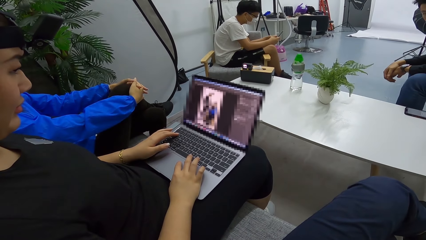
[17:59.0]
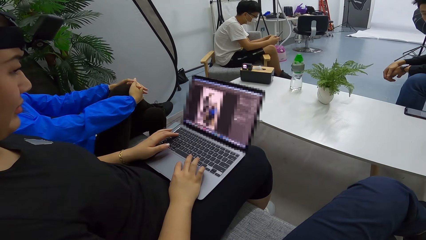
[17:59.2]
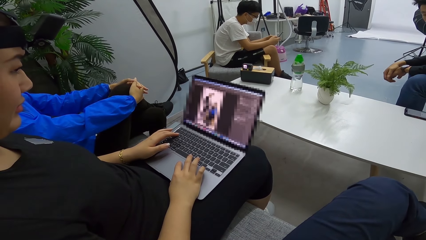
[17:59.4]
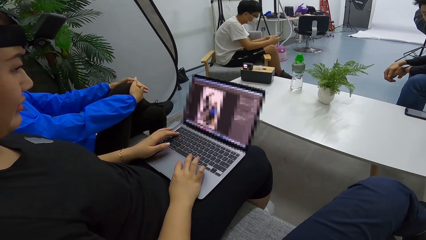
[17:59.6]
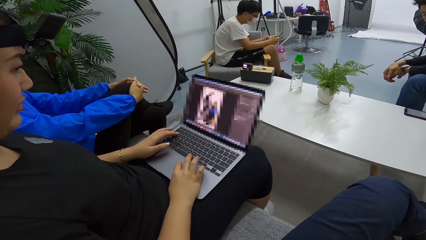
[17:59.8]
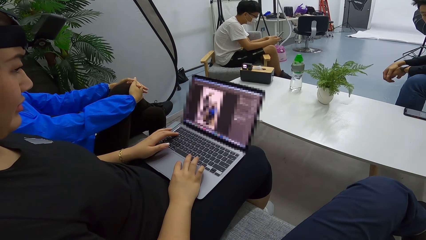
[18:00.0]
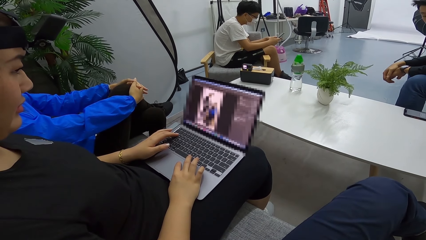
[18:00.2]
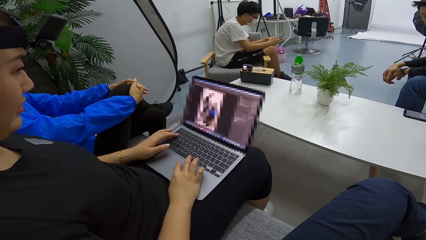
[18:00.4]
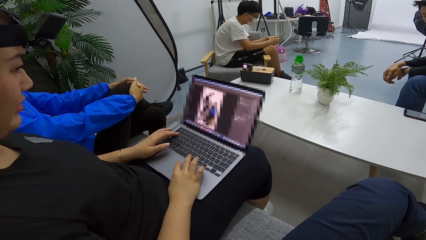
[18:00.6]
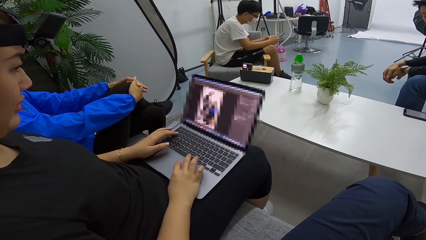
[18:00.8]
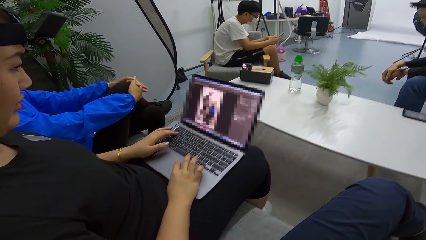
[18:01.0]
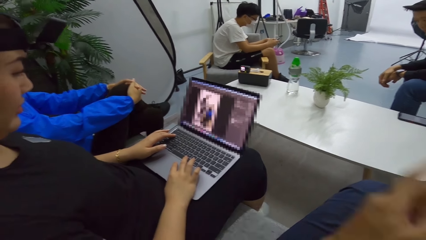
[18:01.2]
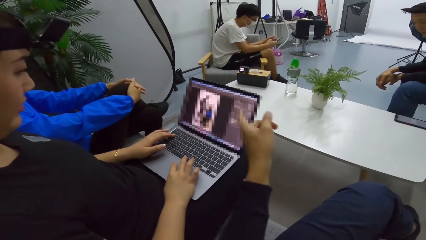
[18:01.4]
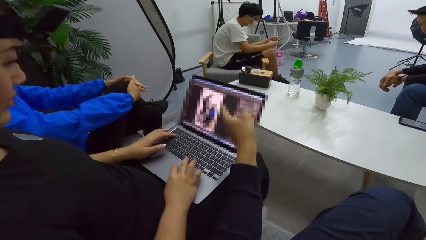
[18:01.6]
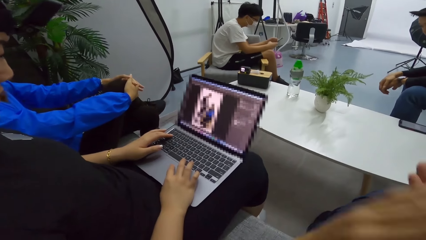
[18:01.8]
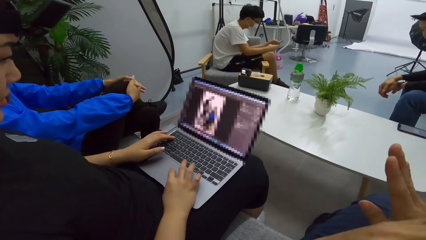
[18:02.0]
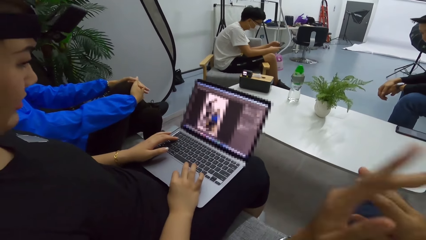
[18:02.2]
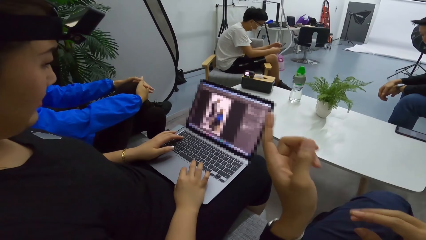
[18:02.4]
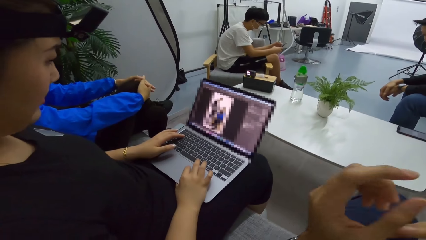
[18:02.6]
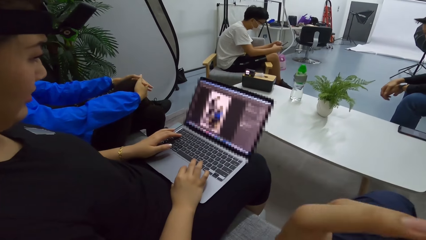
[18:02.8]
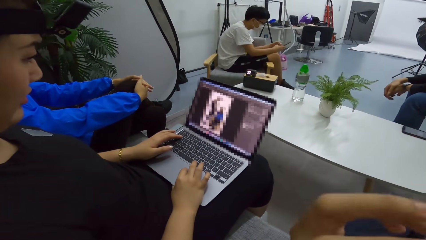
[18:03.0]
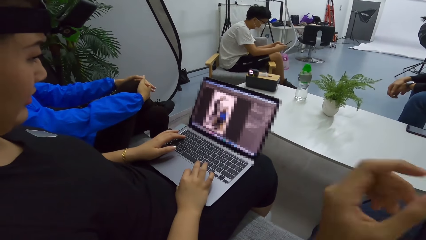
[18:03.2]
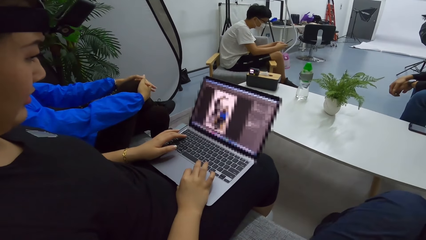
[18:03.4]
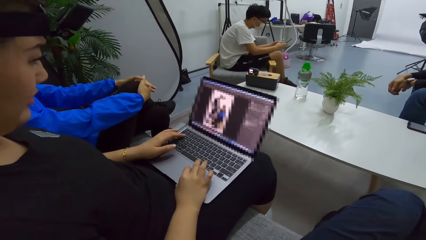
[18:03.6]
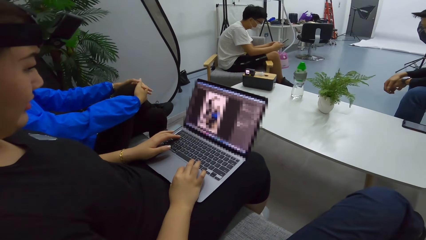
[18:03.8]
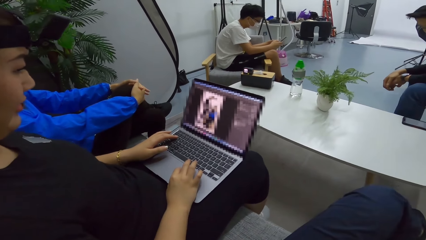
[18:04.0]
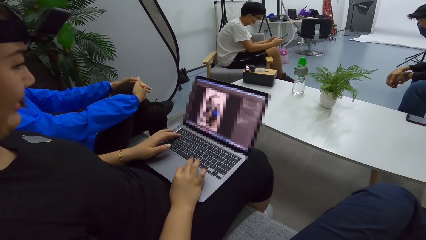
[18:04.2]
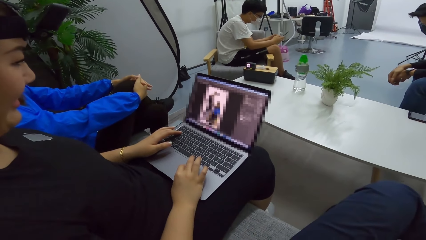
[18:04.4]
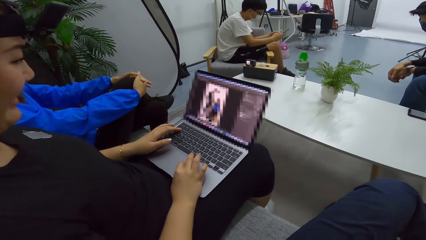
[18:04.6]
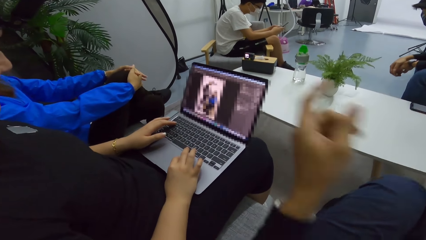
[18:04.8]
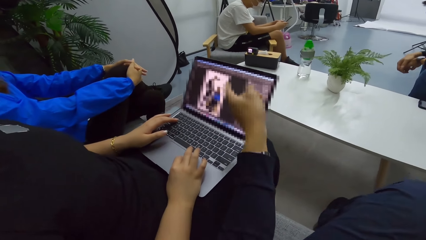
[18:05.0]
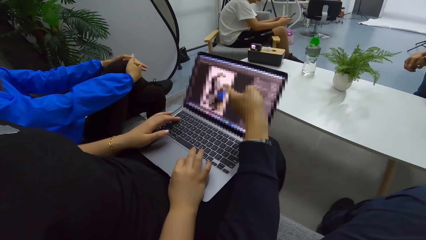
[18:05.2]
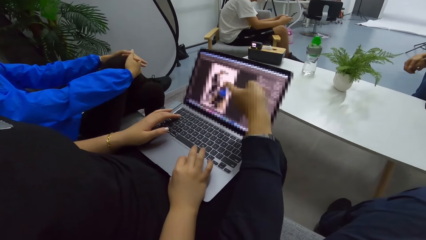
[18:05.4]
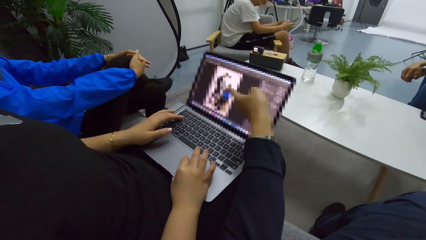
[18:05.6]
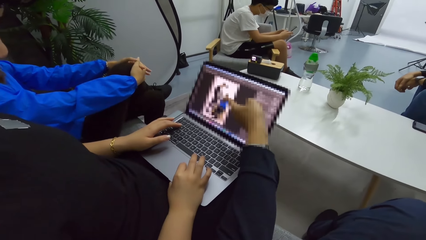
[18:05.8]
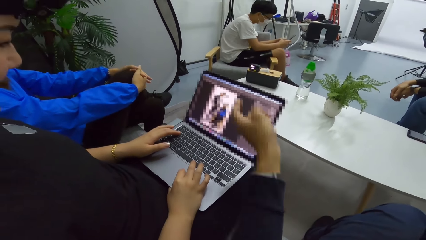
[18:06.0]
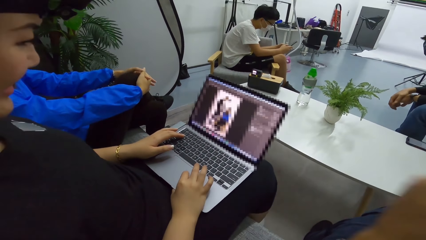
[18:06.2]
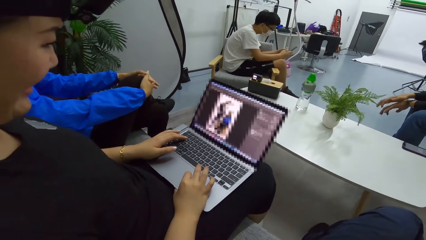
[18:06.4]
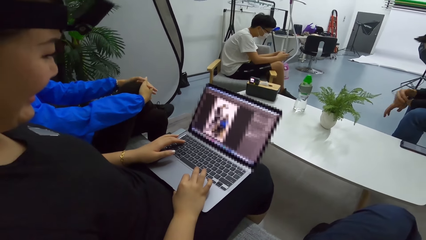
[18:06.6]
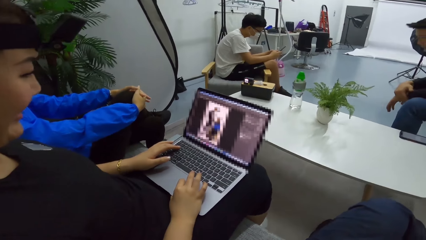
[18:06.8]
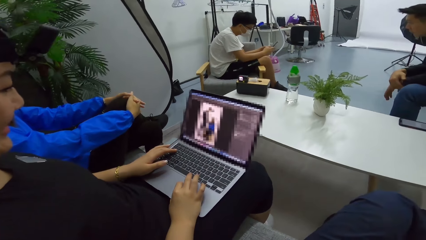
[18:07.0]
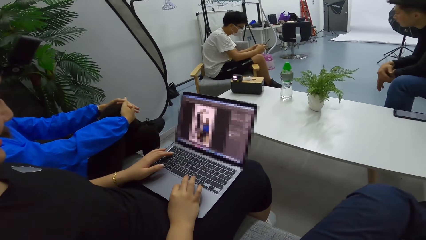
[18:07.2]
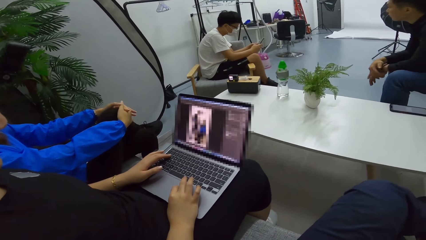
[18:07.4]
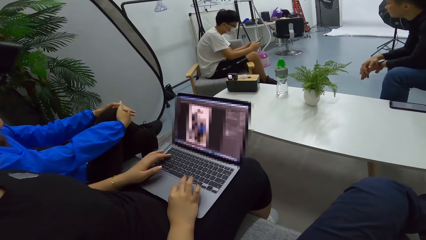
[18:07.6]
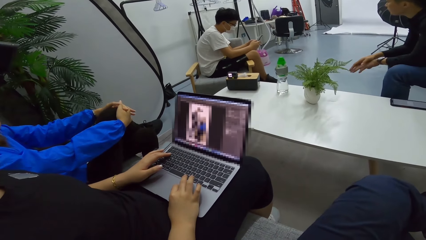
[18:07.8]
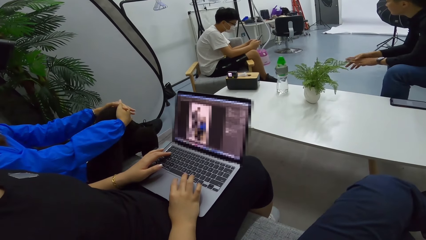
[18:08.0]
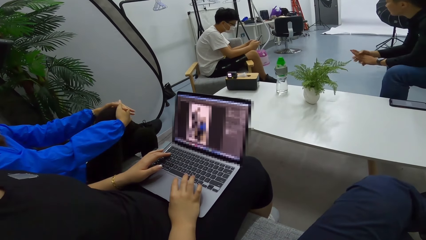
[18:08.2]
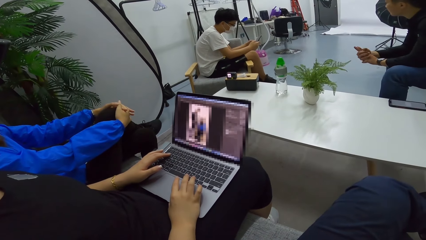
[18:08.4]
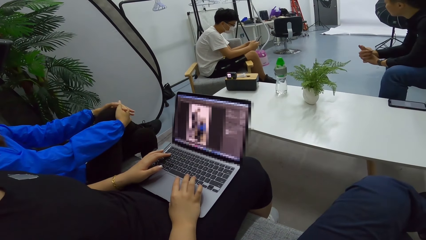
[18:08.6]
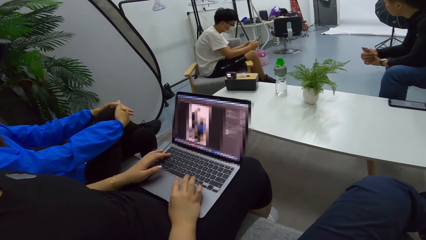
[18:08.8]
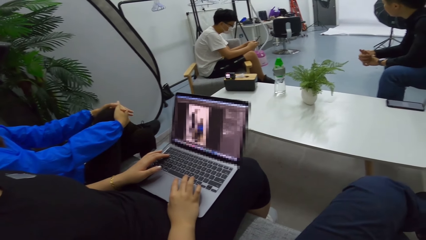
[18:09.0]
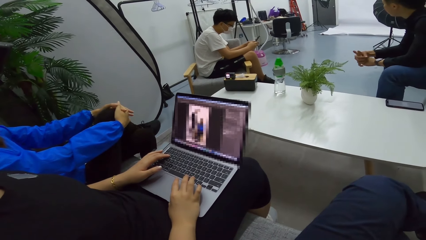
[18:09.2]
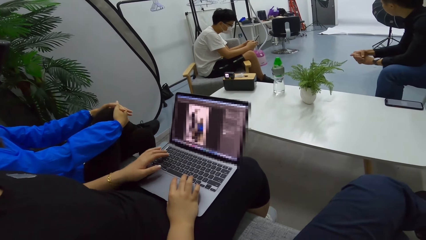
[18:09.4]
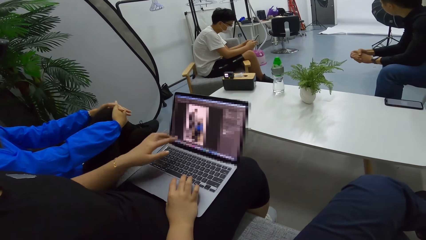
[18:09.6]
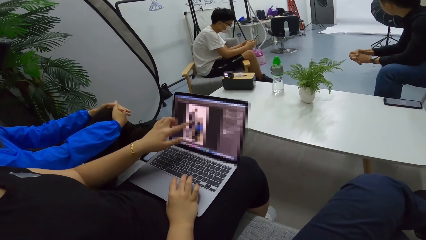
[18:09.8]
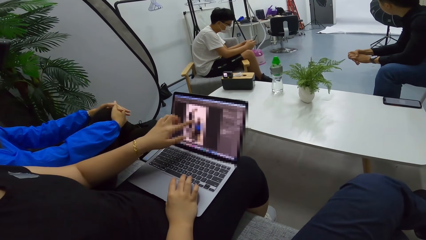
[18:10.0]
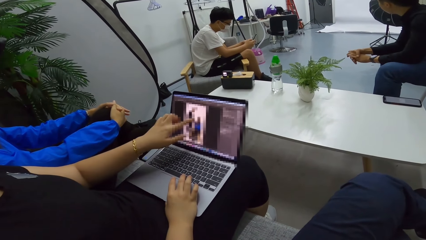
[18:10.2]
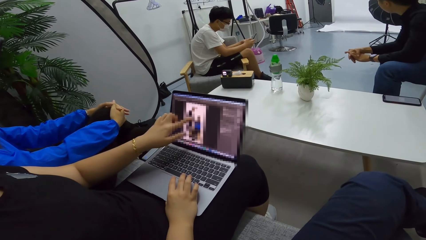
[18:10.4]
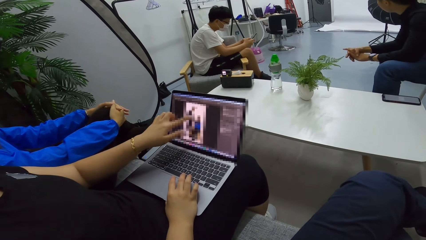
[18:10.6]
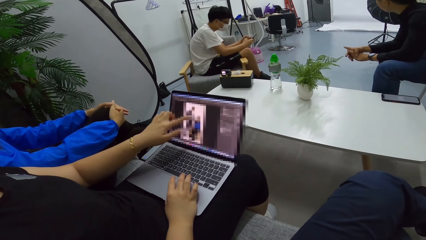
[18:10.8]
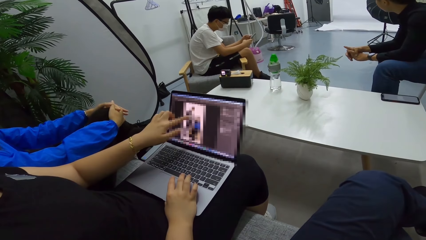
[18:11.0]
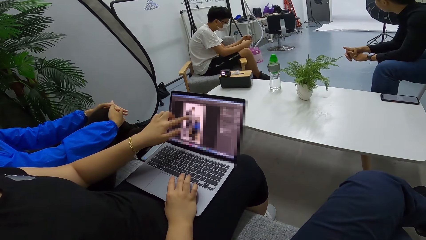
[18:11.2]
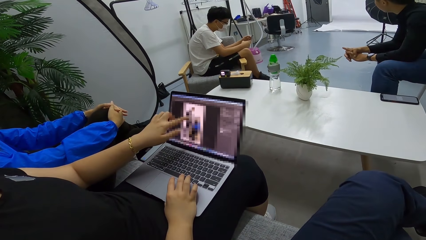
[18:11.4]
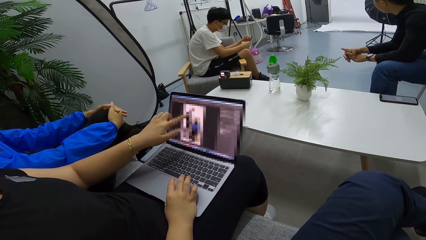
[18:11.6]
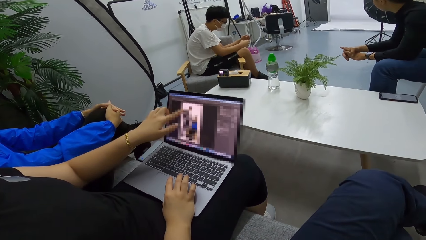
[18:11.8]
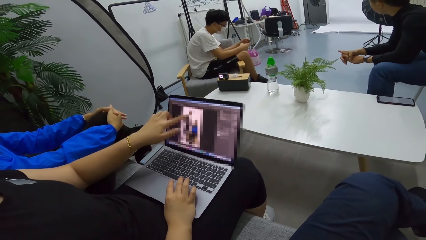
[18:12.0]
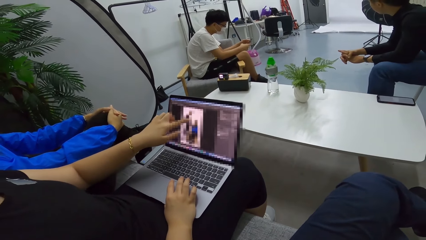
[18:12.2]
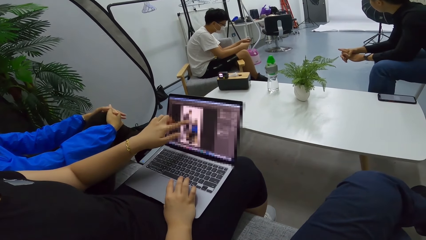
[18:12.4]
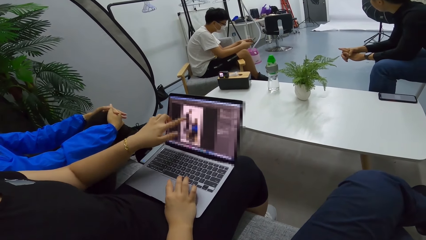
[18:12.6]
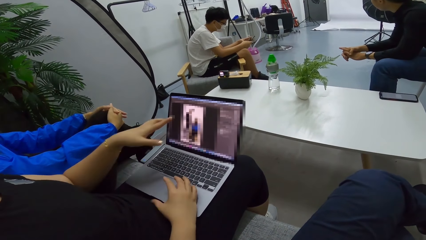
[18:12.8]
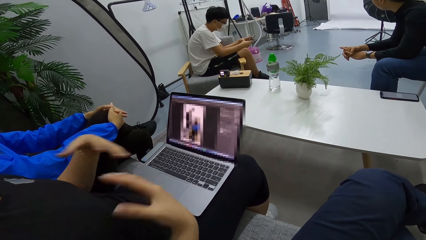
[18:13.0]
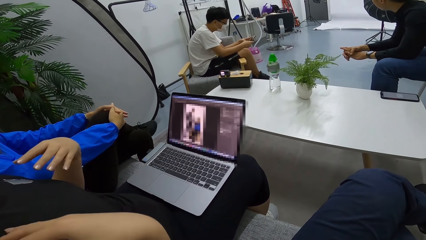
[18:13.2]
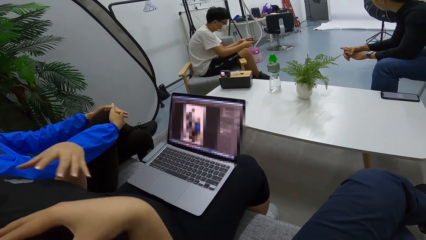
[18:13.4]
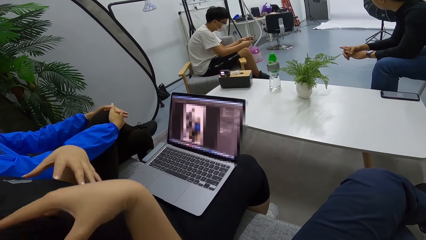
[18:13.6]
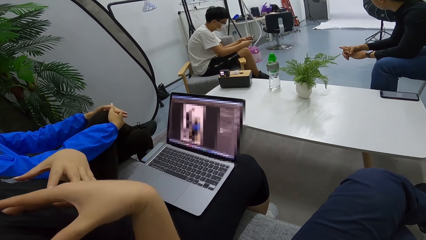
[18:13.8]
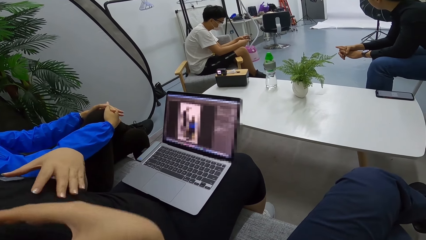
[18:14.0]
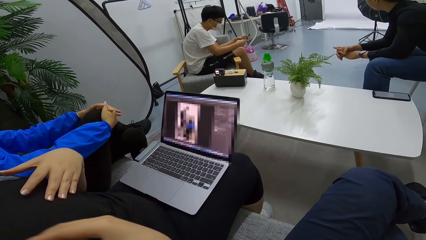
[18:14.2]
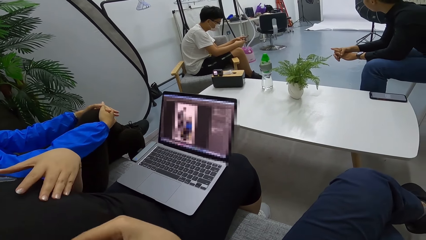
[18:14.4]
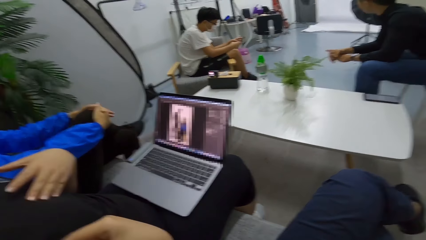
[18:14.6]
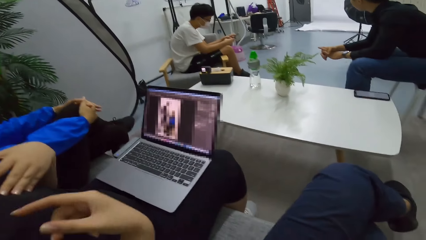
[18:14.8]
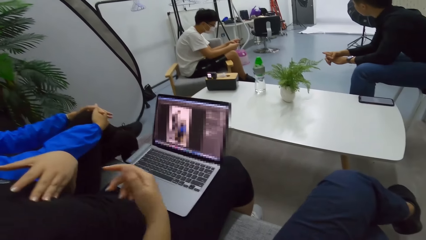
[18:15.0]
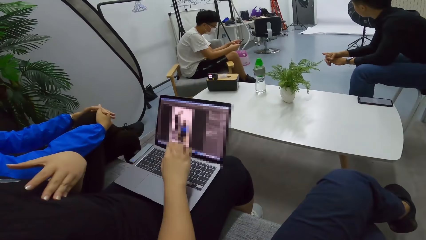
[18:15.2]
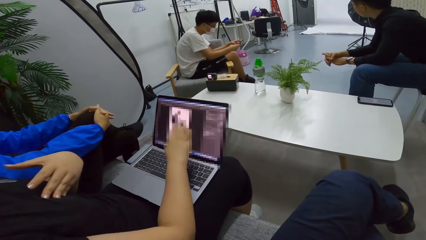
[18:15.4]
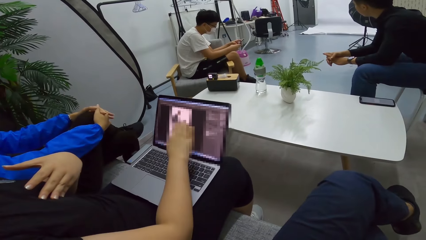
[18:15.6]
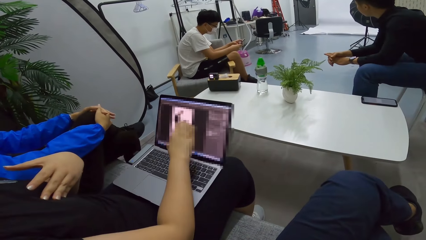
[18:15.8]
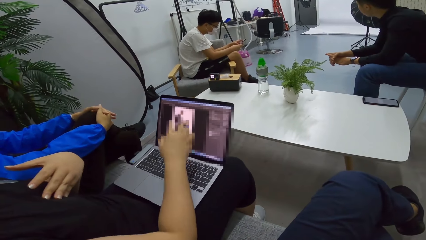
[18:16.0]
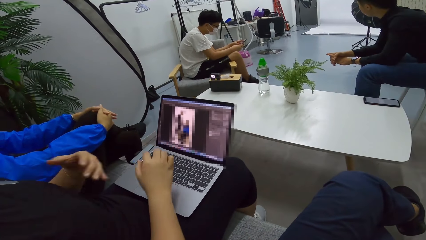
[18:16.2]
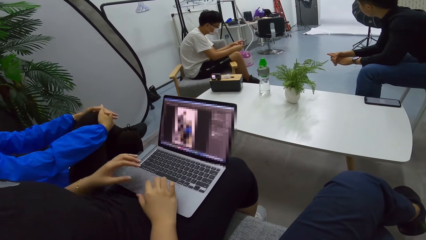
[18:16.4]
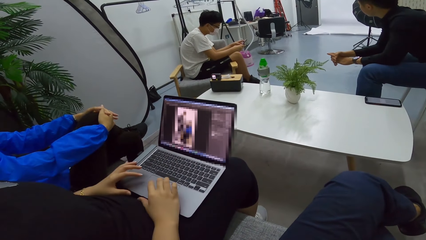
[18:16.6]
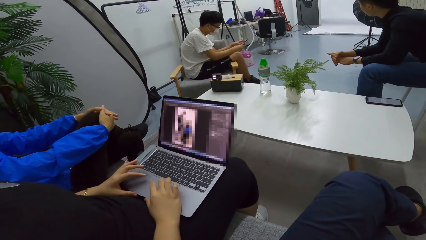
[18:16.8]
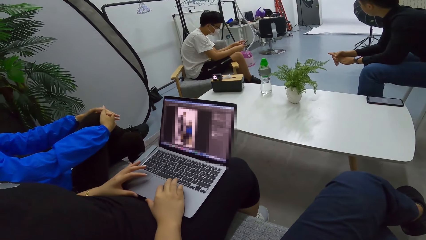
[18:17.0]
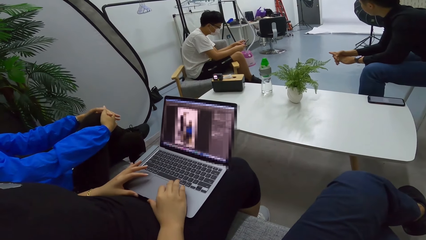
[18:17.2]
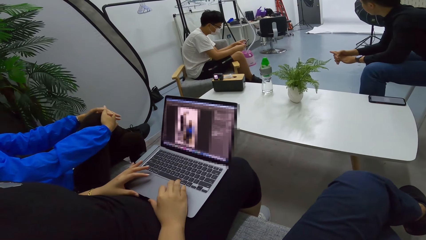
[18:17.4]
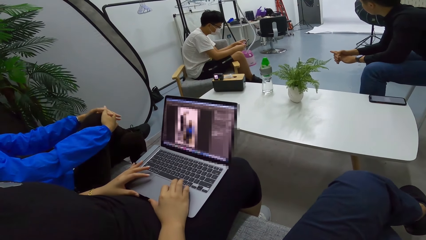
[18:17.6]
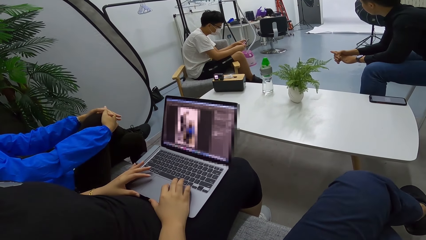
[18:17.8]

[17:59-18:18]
The camera wearer talks to a person. A man demonstrates using hands. The camera wearer looks at the laptop. A woman operates the laptop. The camera wearer talks to the person. They point on the laptop.
